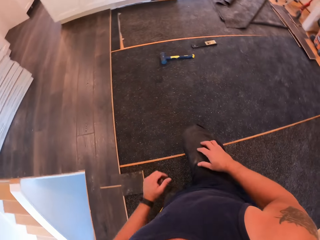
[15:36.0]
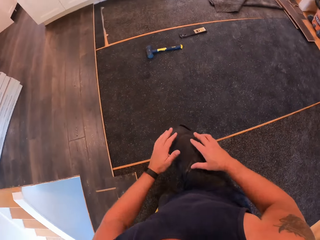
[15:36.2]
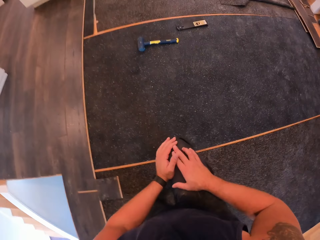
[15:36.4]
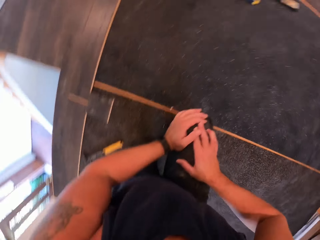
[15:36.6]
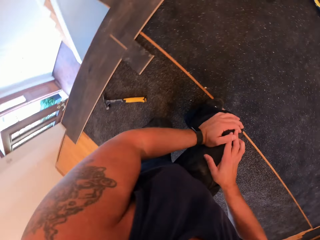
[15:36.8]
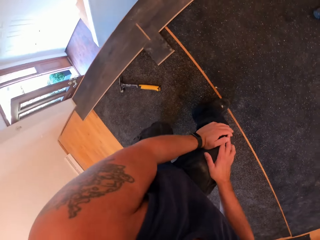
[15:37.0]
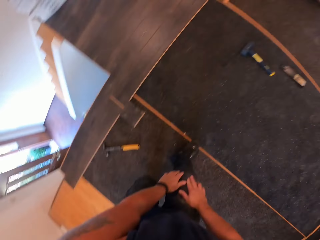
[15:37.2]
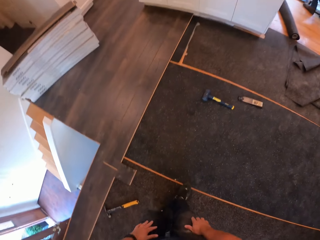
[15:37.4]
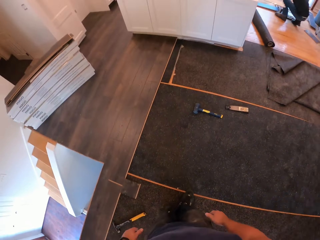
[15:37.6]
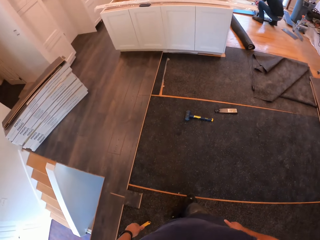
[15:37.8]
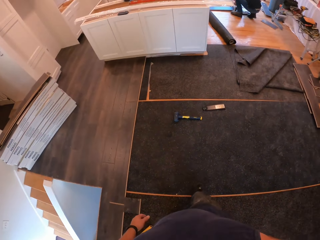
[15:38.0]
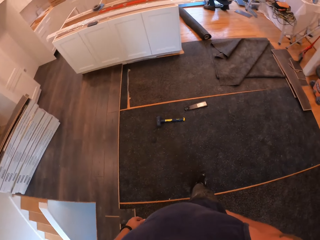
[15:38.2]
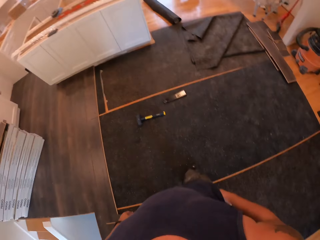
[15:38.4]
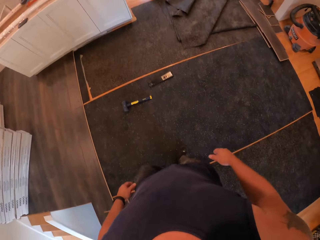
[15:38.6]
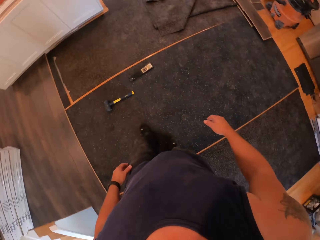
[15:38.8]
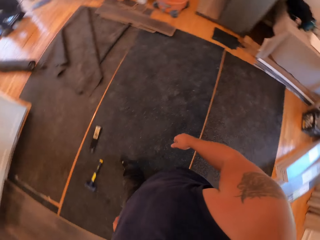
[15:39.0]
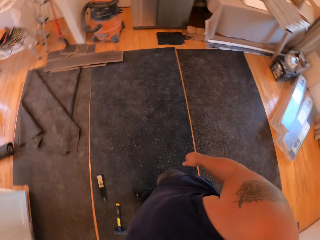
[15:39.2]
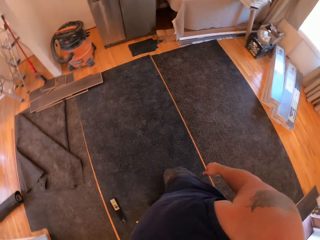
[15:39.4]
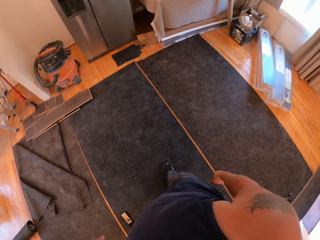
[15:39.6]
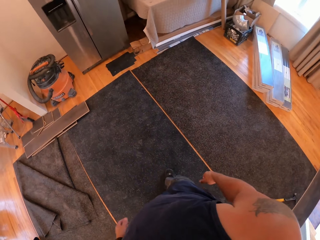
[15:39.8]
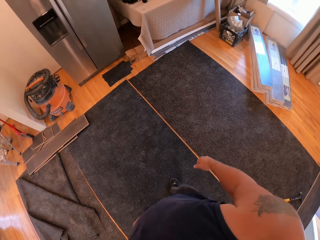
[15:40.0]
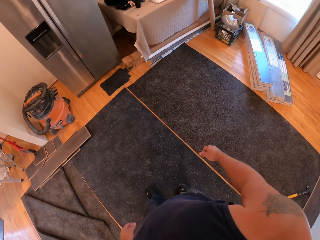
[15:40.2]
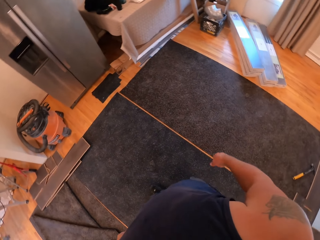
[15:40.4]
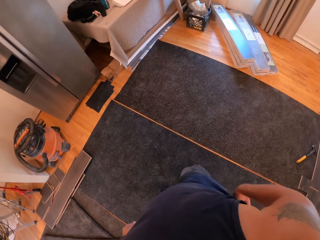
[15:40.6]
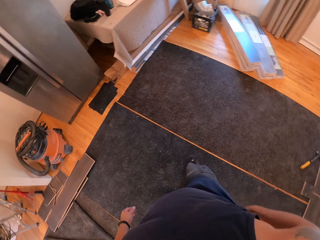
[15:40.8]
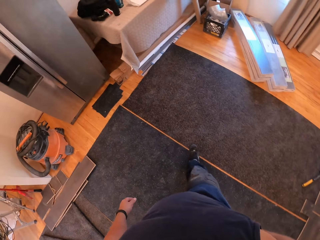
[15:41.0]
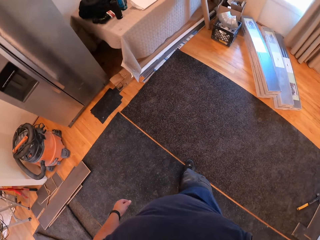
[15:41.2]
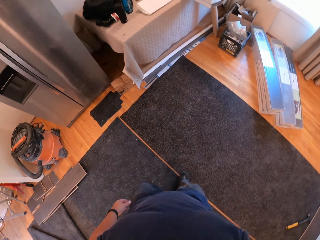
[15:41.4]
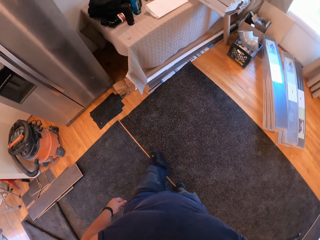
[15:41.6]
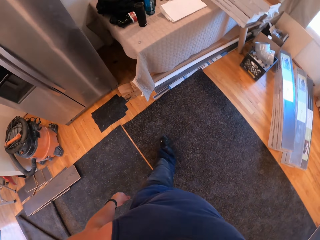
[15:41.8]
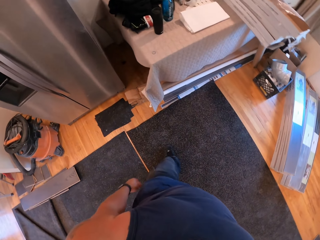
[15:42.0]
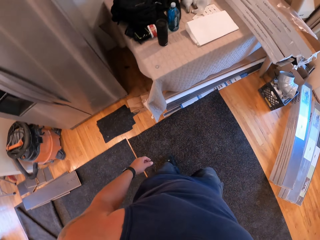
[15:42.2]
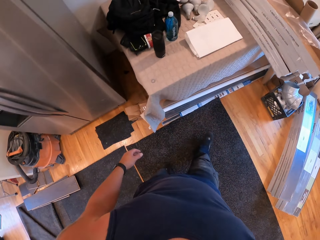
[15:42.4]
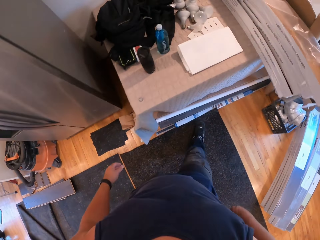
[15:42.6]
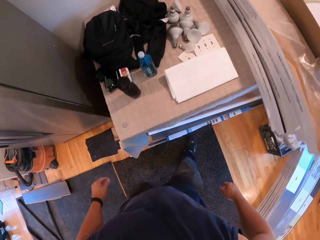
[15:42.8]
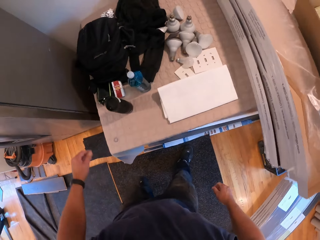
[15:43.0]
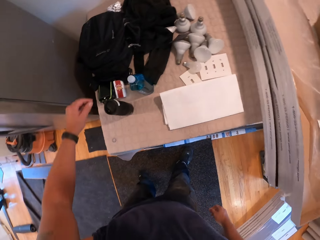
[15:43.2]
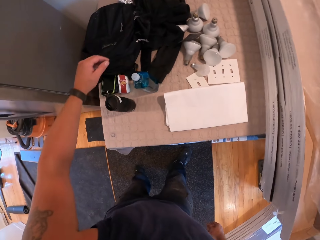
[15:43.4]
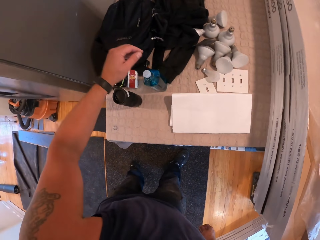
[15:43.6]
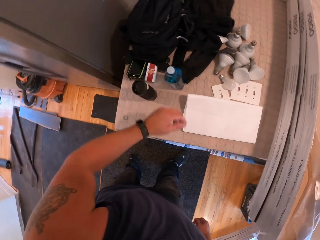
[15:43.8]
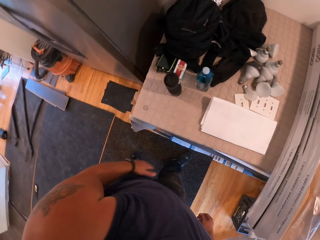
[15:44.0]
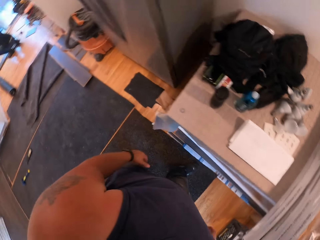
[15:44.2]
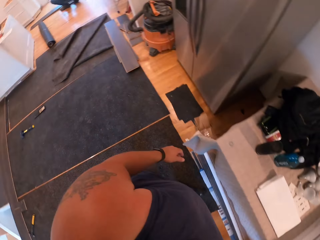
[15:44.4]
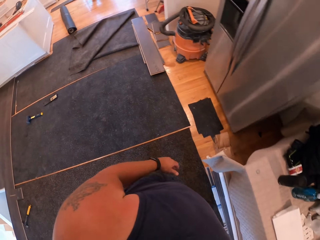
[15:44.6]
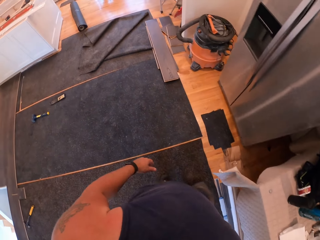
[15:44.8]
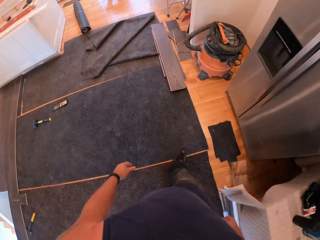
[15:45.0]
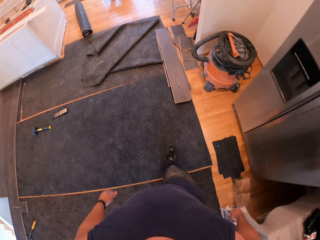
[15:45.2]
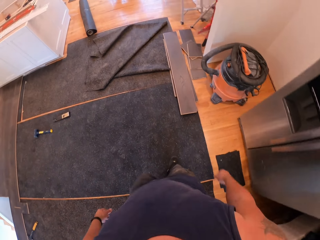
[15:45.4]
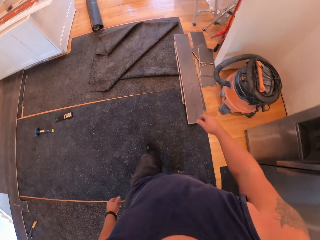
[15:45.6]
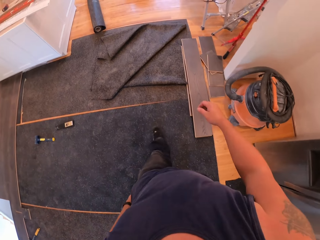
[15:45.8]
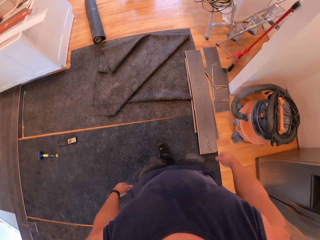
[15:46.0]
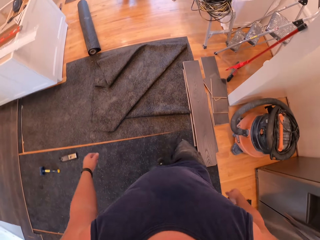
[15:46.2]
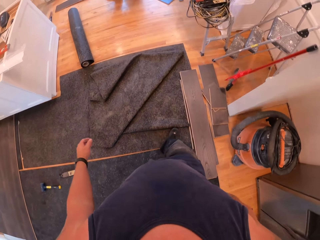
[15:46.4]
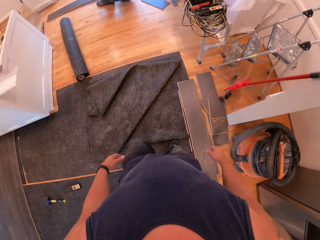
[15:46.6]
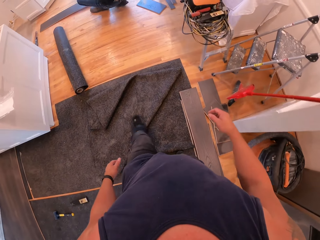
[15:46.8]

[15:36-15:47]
The camera wearer stands up. He walks towards a work table. He waves his hands over a napkin. He walks away from the work table.

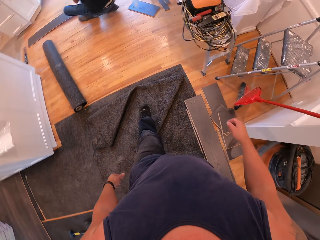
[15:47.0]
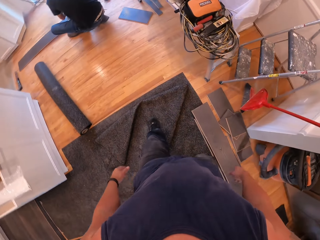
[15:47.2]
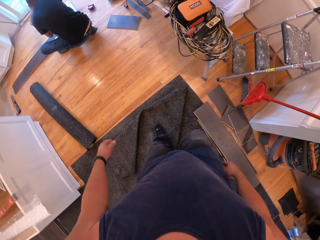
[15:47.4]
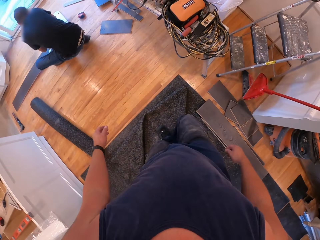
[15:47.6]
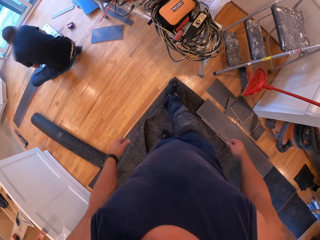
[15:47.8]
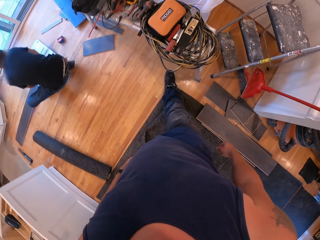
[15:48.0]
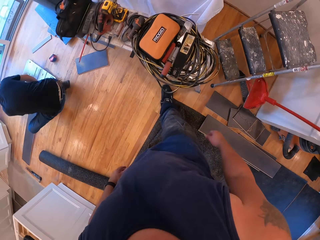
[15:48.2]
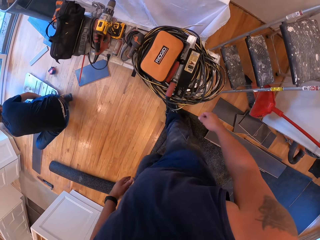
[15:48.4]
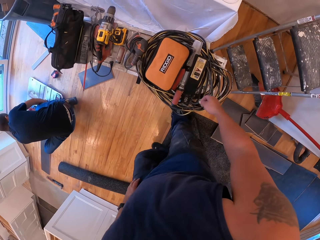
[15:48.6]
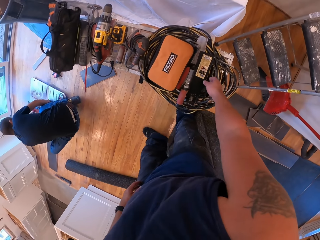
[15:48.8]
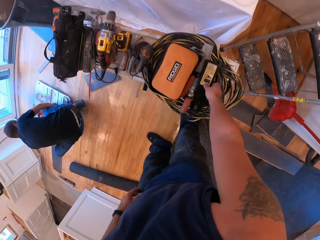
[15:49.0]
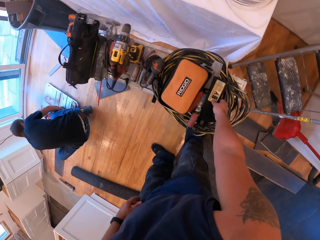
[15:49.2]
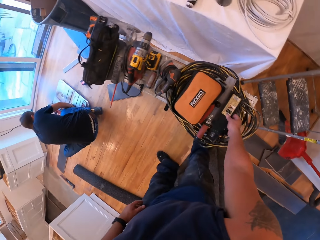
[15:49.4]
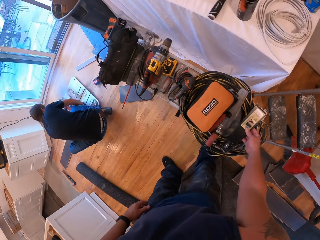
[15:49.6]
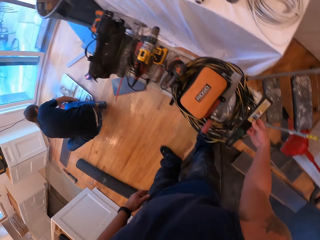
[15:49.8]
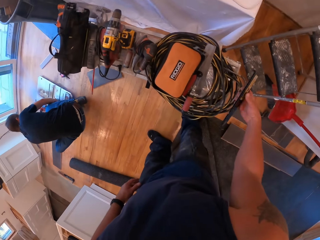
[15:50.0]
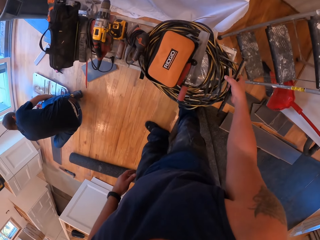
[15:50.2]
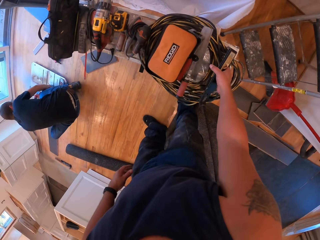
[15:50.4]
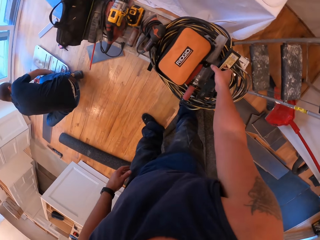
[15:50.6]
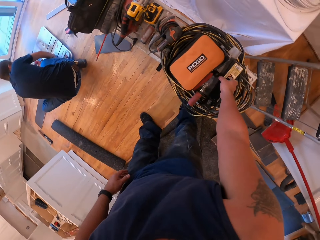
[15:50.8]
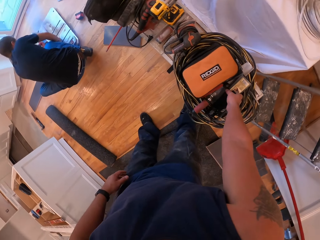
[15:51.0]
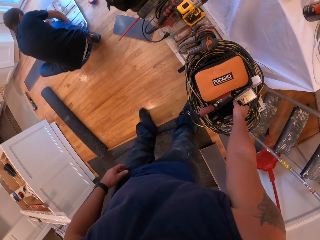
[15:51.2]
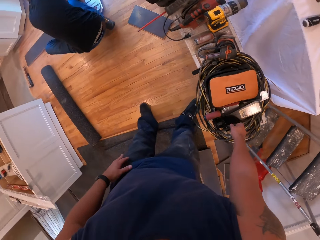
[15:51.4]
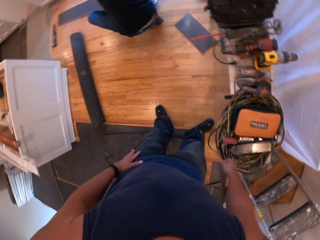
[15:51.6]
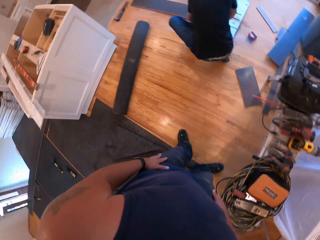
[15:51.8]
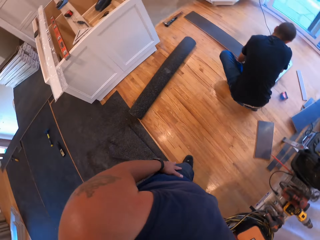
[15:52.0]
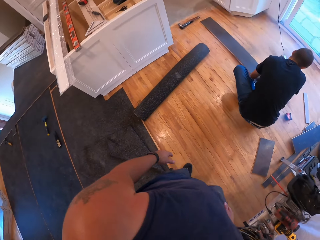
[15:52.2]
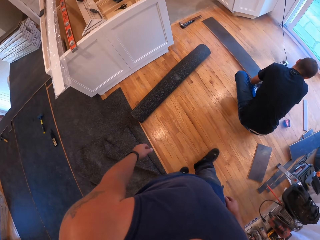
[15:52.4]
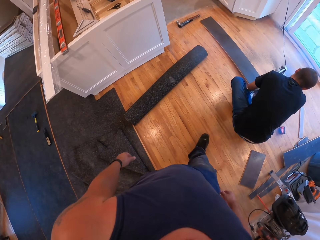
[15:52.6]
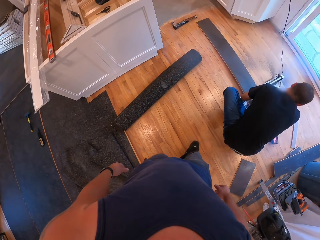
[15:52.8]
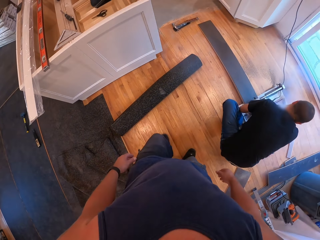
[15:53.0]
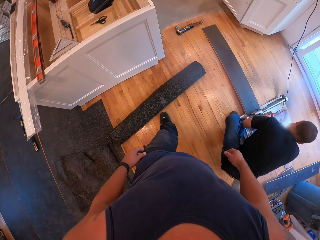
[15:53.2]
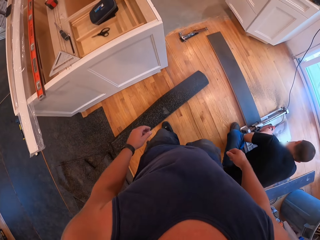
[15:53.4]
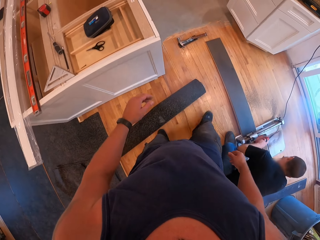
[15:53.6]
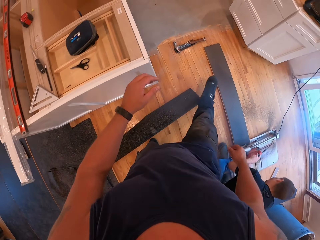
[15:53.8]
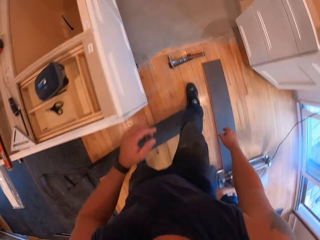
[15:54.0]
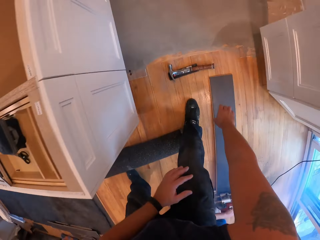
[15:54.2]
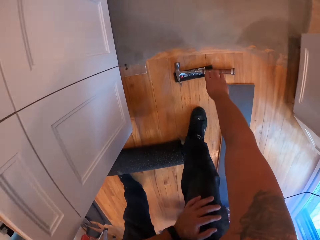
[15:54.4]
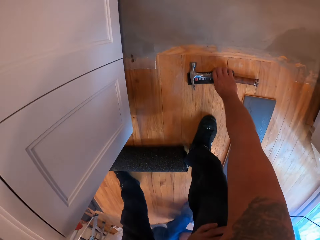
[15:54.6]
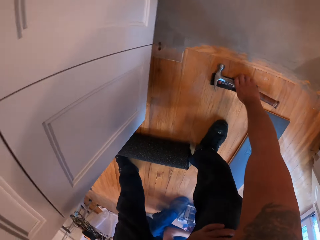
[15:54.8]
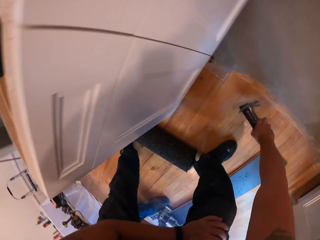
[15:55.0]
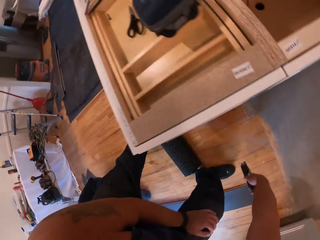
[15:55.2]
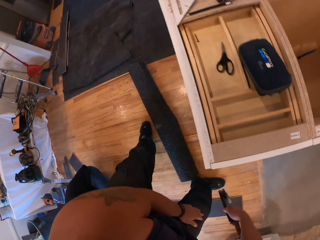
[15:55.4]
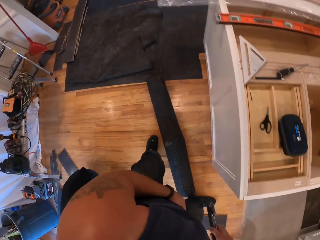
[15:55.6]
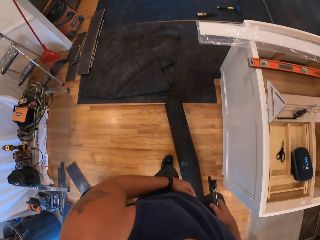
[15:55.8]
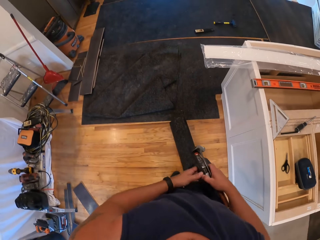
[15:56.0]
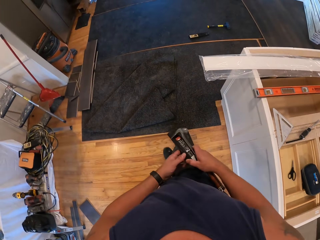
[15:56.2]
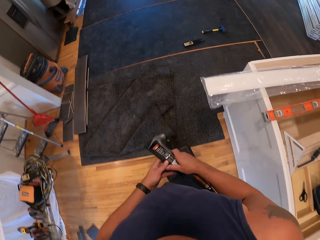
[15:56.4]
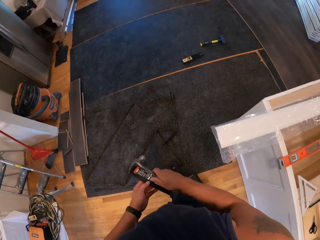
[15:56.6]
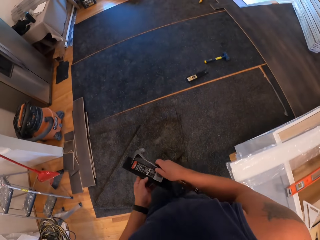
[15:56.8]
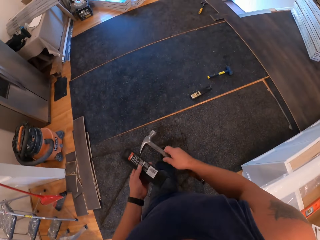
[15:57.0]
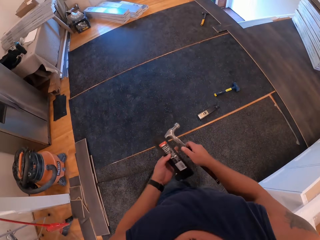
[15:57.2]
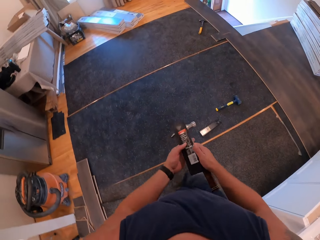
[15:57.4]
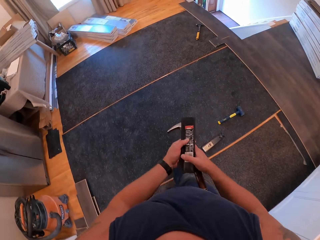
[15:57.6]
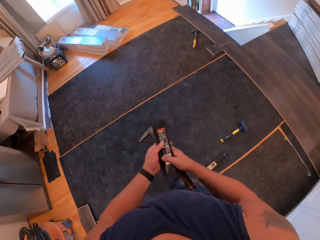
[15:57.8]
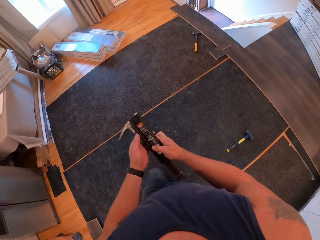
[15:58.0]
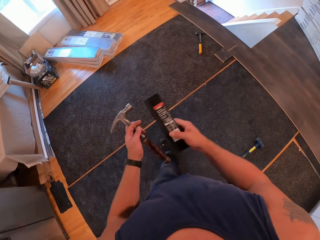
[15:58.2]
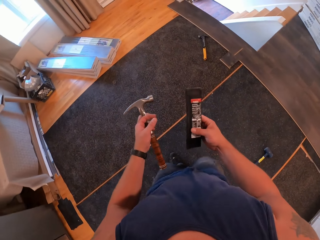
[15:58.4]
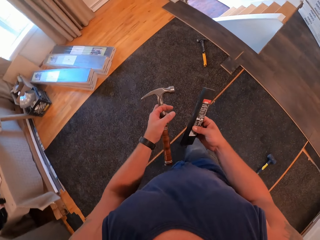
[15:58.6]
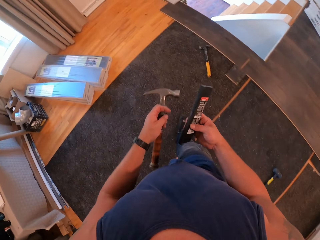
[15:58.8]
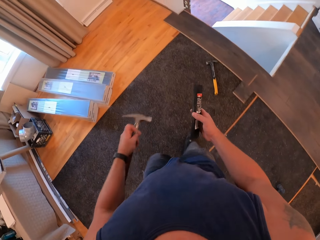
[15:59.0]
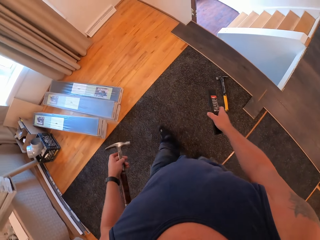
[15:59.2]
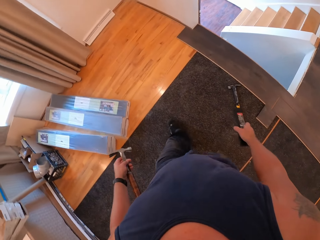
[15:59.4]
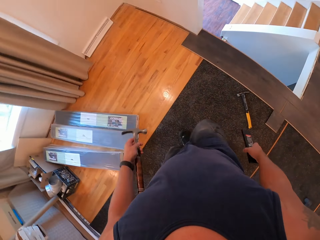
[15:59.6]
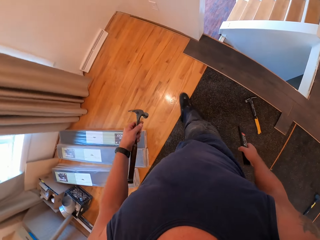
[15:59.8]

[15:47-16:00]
A man squats. The camera wearer picks up an amplifier. They drop the amplifier on the vacuum cleaner. They pick up a hammer and a wedge. They walk back to the carpet on the floor.
